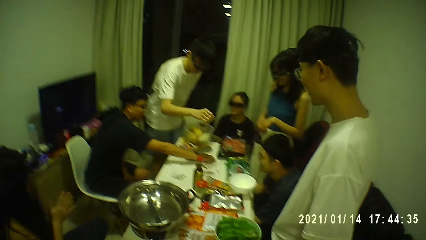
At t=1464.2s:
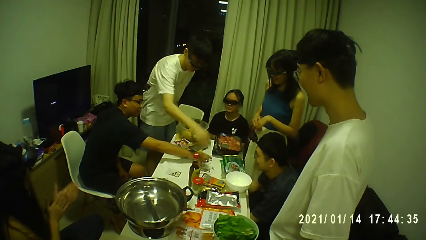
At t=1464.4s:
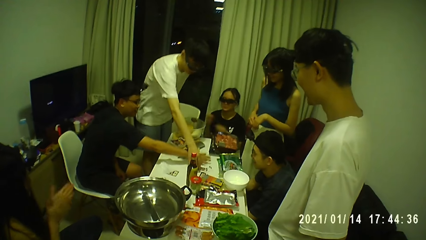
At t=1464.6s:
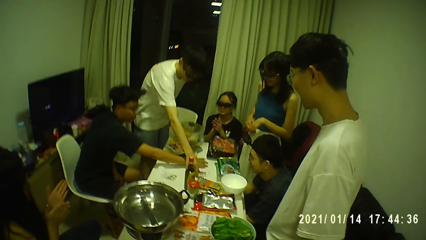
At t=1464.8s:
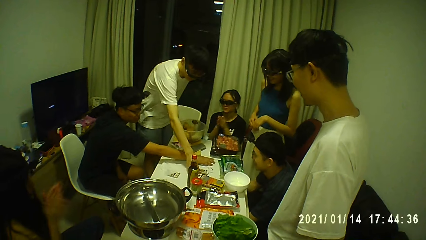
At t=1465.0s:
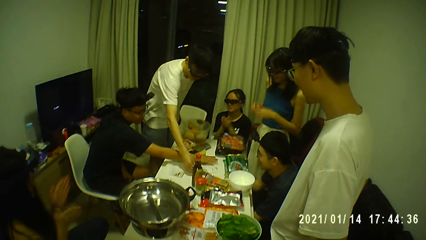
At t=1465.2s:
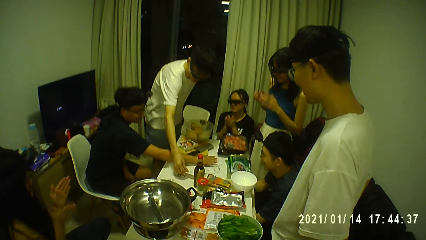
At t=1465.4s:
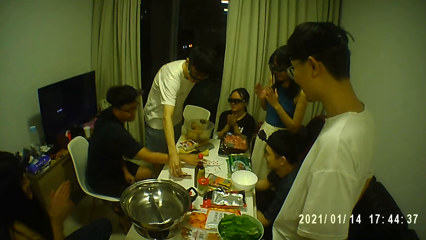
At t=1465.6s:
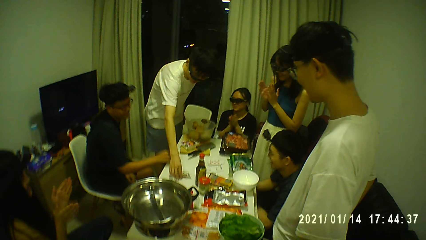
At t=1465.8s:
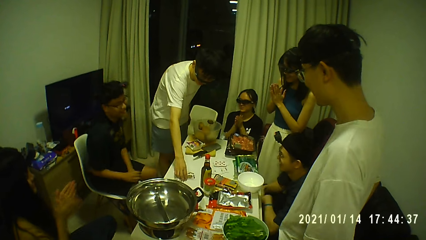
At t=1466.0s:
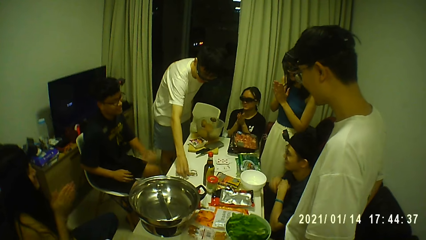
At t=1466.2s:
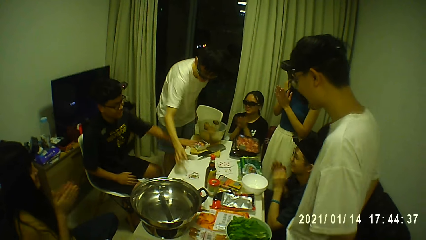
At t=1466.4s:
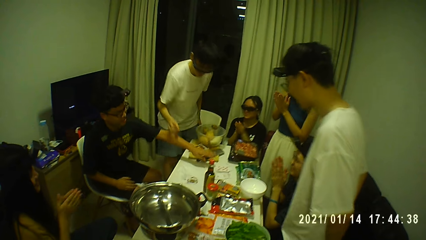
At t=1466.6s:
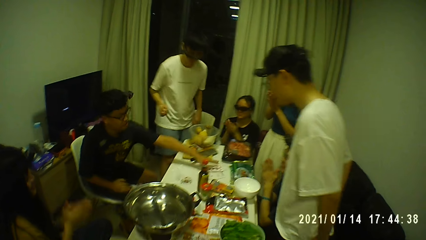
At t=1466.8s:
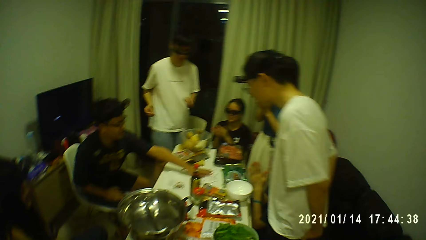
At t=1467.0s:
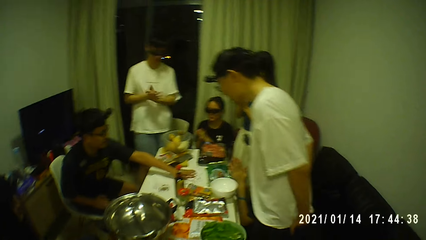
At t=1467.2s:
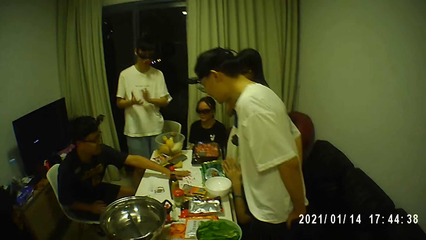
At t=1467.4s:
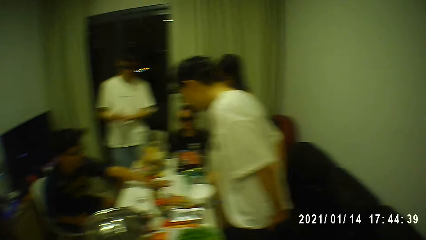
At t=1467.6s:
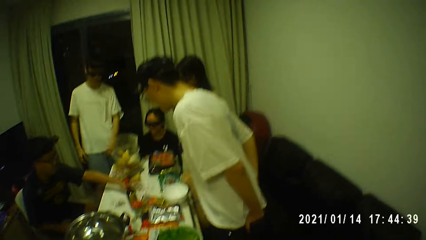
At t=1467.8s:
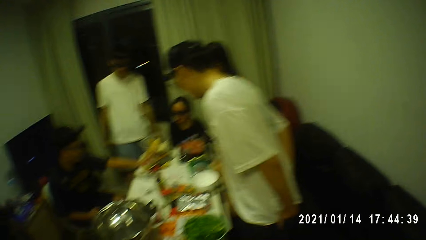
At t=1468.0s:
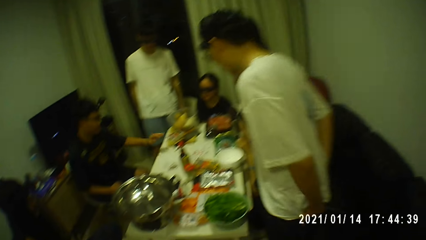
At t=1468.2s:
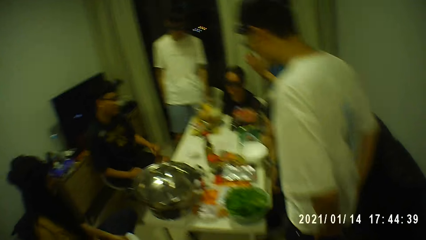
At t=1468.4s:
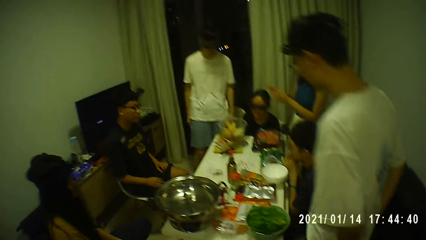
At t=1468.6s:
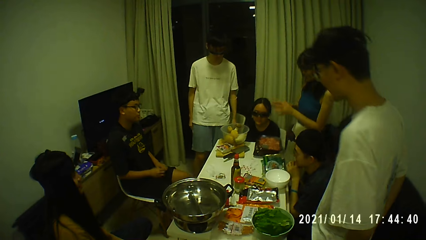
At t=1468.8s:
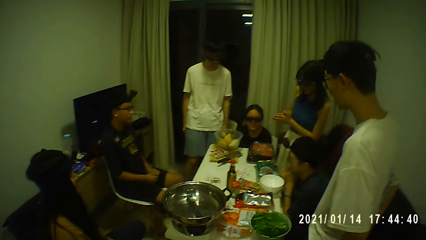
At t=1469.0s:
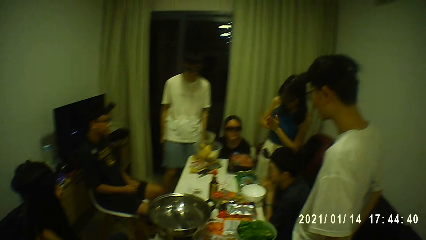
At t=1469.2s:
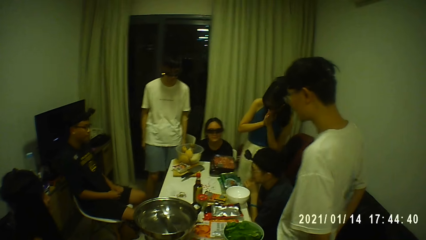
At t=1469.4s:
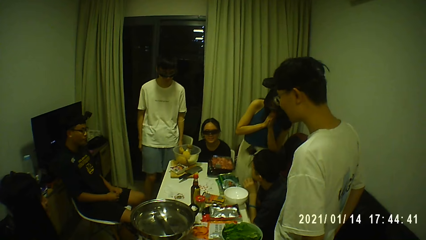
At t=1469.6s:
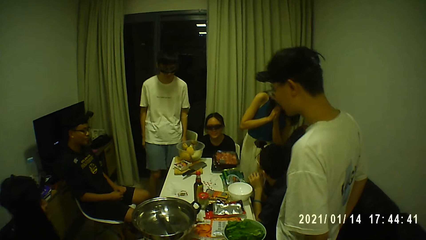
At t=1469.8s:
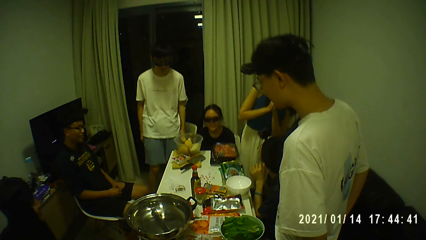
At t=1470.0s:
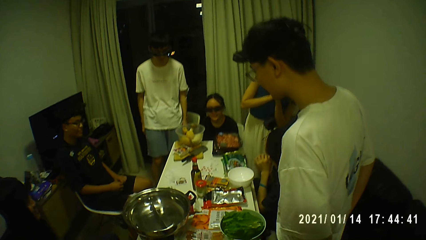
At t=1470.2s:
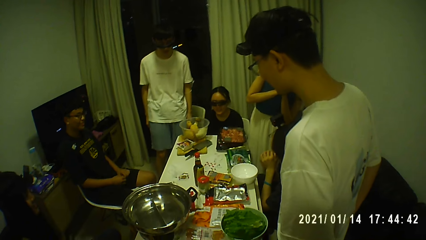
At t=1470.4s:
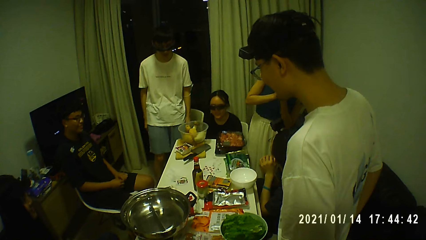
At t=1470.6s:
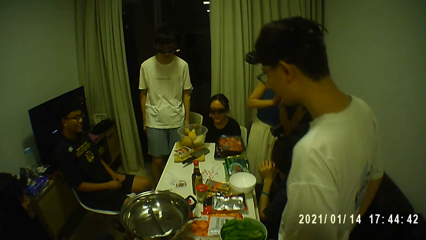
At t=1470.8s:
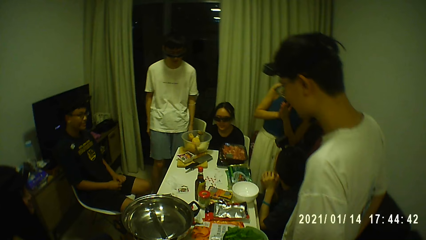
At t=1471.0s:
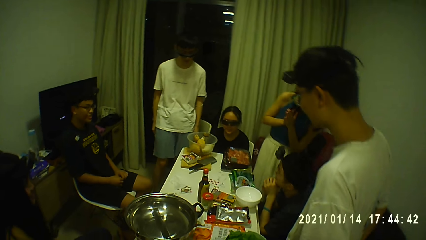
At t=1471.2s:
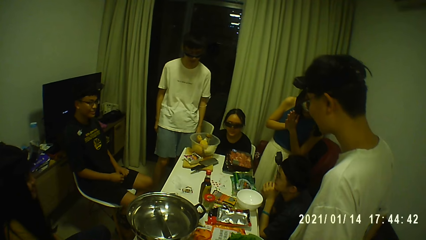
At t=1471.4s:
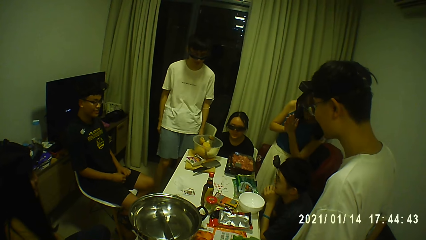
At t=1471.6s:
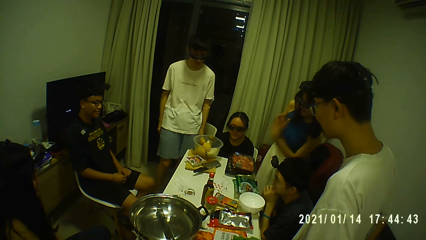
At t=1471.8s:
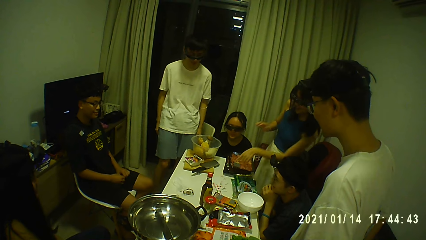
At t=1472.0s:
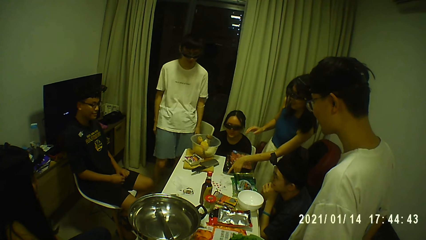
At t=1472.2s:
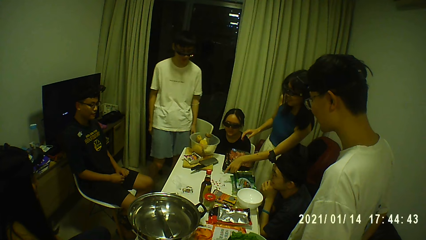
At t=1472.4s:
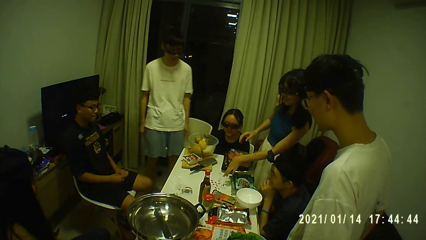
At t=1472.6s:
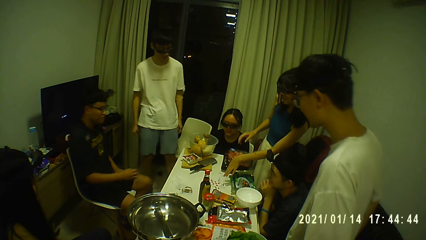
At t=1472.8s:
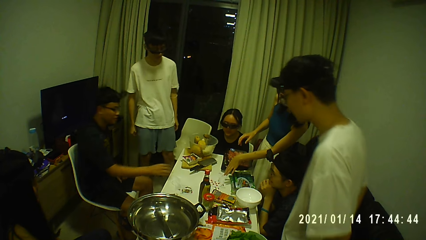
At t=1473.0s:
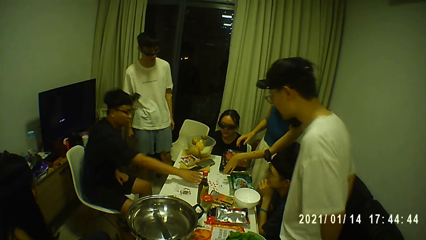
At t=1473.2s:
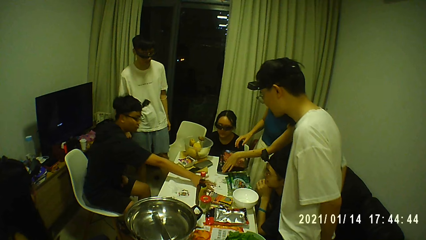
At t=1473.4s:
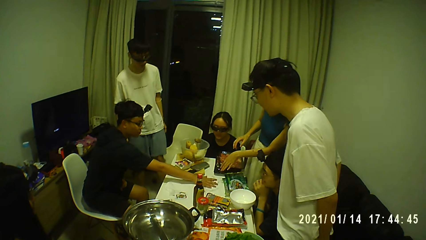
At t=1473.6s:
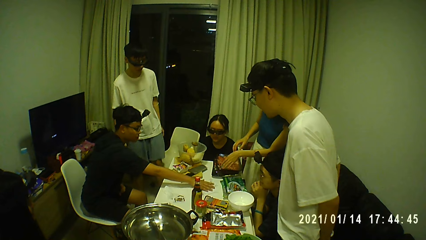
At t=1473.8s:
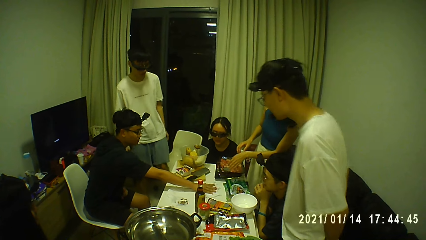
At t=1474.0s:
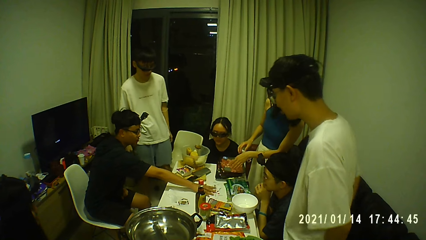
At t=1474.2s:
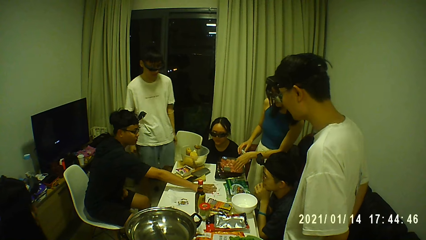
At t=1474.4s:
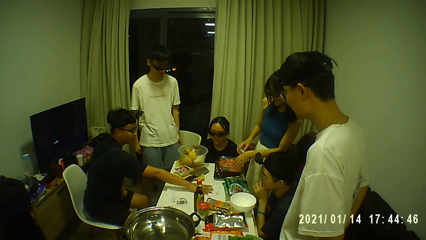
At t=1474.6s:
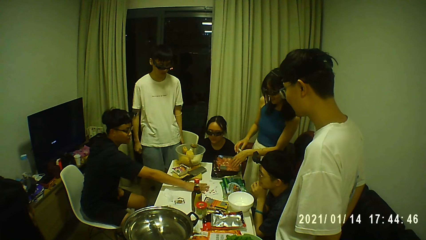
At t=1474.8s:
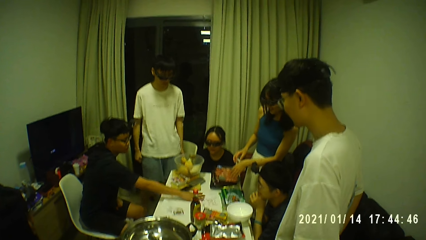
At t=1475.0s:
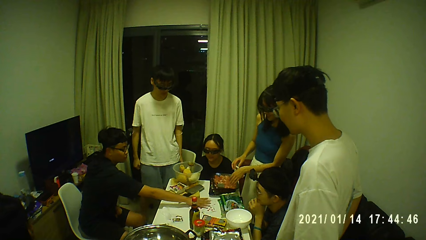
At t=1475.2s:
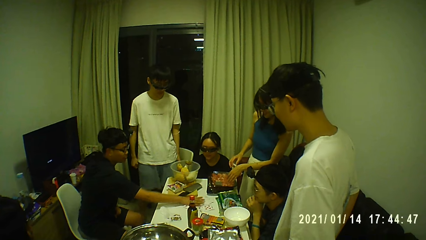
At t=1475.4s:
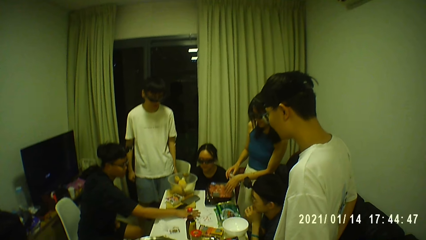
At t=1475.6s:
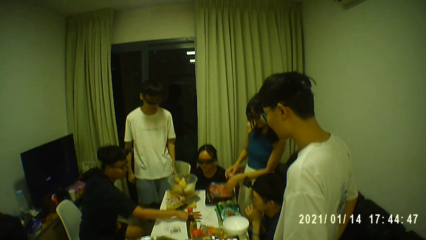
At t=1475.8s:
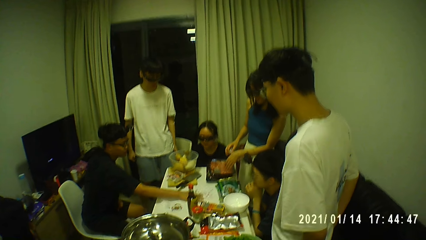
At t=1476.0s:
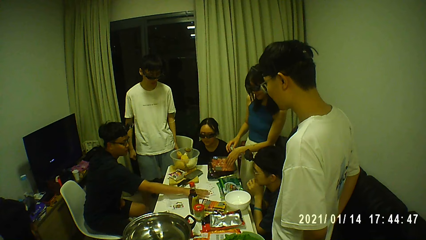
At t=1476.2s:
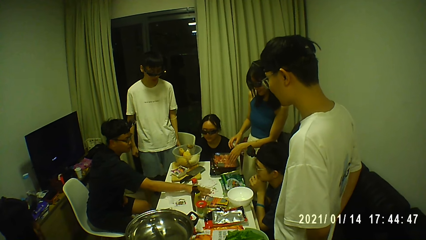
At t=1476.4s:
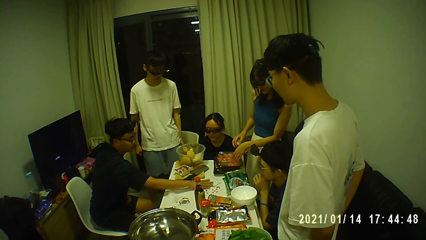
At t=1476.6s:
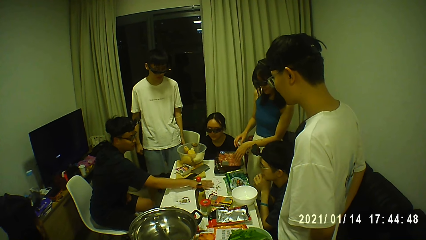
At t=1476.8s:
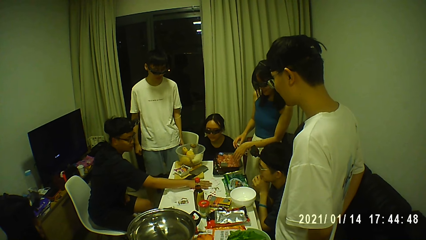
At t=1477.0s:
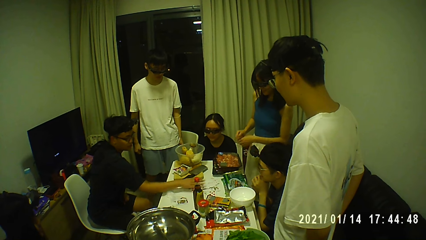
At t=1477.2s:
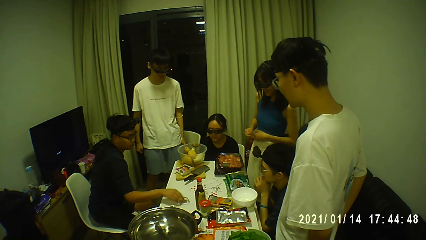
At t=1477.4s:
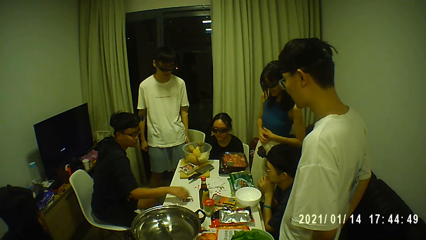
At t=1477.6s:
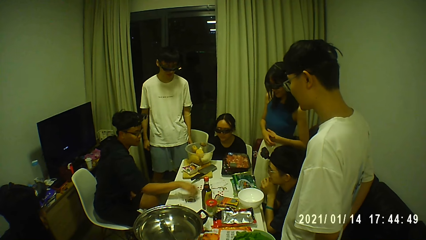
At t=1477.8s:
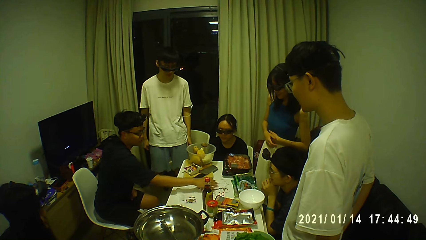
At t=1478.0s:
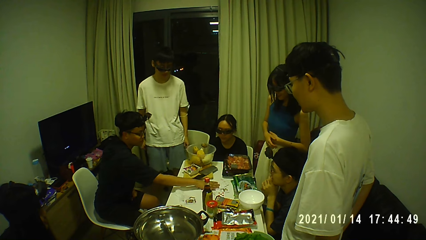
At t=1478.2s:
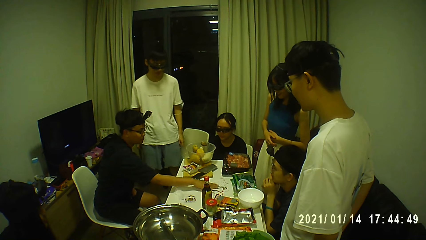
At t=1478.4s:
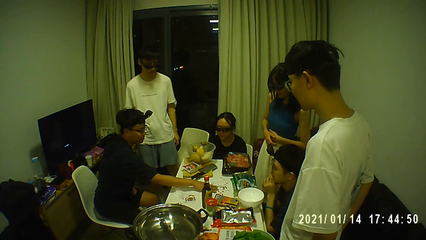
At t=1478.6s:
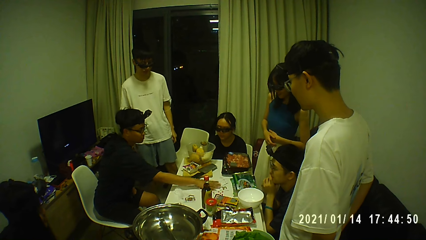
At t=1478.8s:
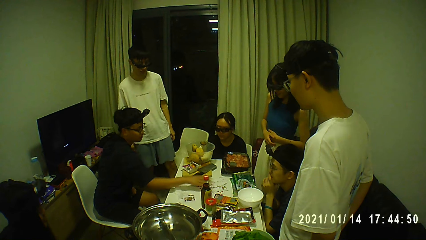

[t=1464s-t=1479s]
A man drops the deck of cards on the table with his right hand. Another man picks up a card from the table with his right hand. The first man picks up the card from the cards on the table with his right hand. The other man moves the card on the table. A woman claps both hands together. The other man drops the card on the table. The first man drops the card on the table with his right hand. The first man taps the deck of cards on the table with his left hand. The woman interacts with the first man. The first man spreads the deck of cards on the table with his right hand. The first man touches the cards on the table with his right hand.
